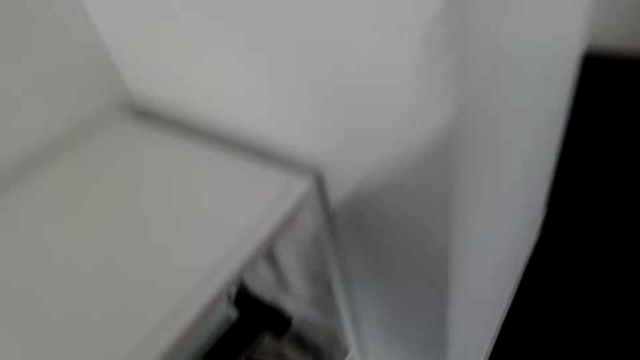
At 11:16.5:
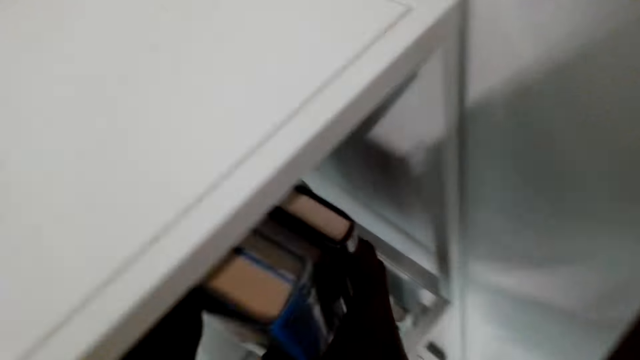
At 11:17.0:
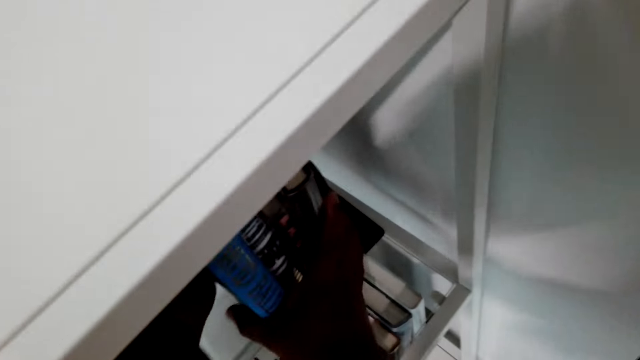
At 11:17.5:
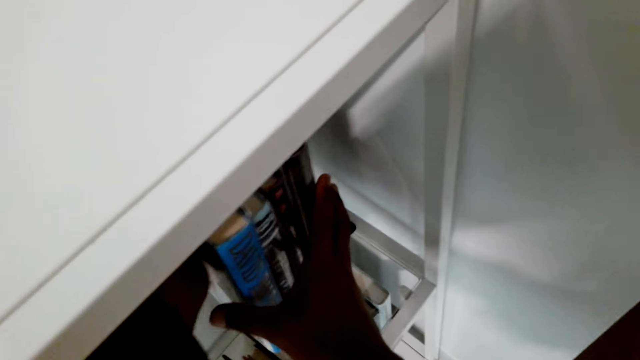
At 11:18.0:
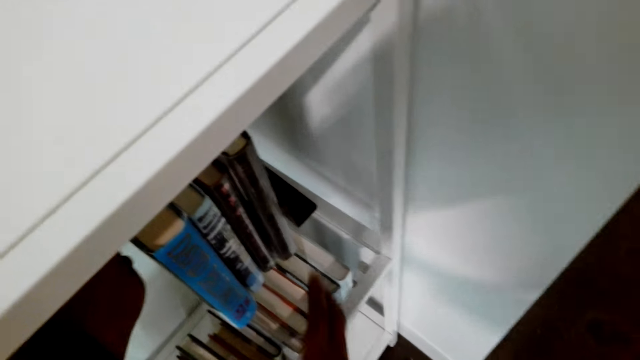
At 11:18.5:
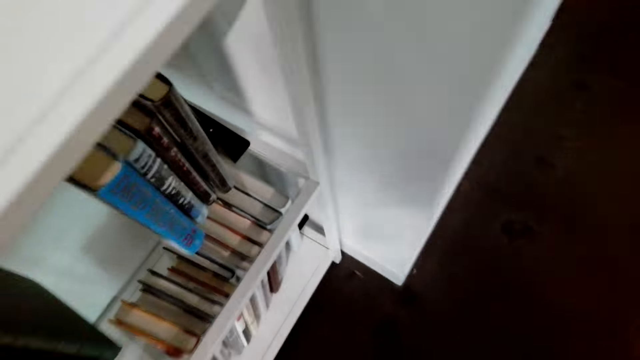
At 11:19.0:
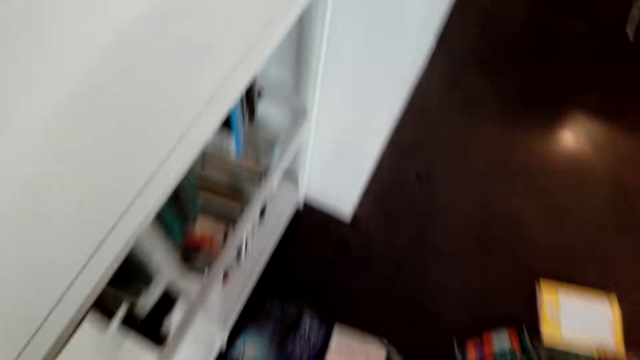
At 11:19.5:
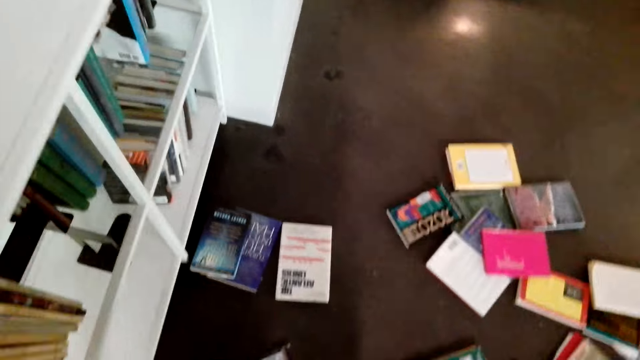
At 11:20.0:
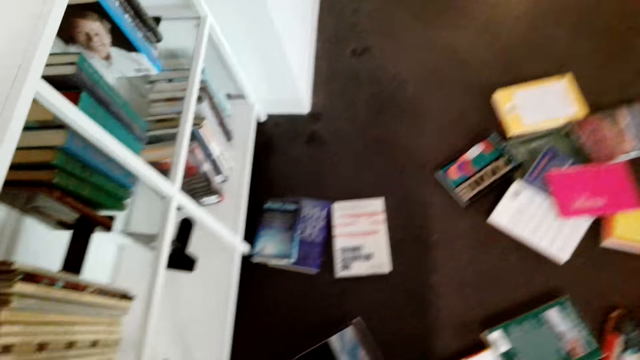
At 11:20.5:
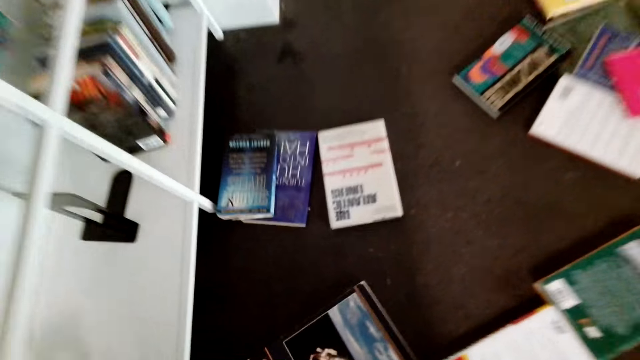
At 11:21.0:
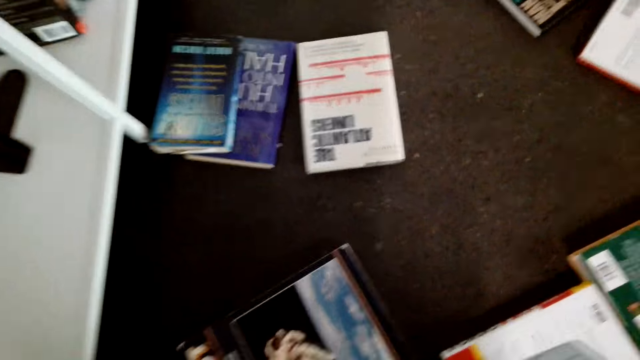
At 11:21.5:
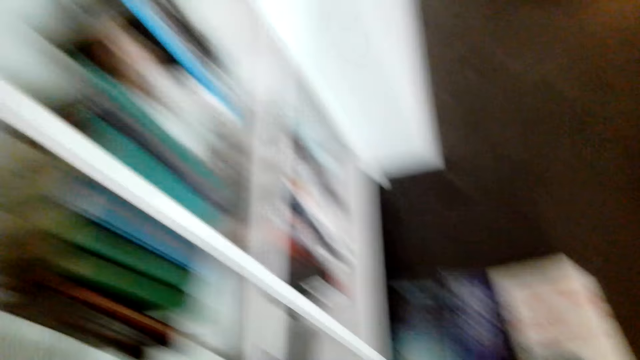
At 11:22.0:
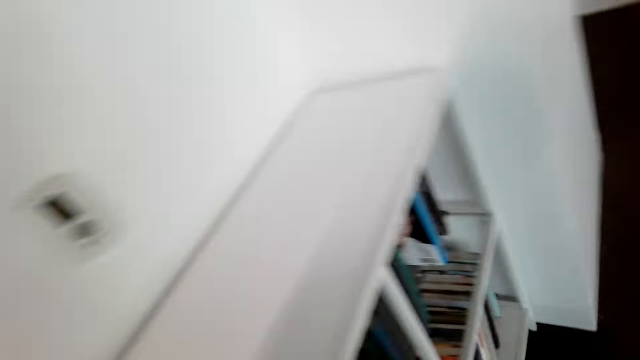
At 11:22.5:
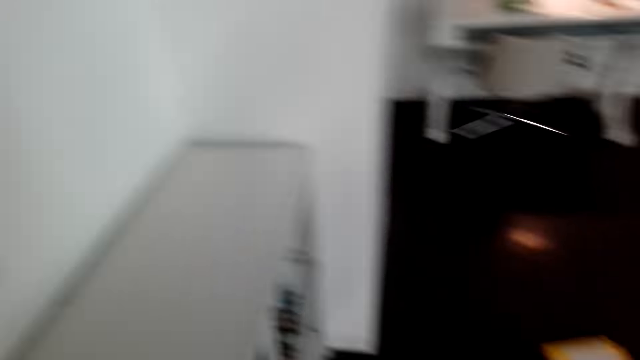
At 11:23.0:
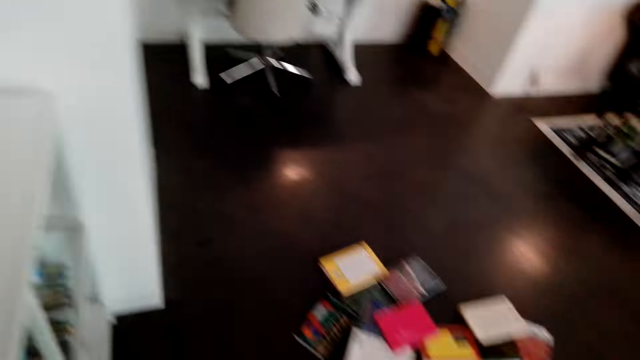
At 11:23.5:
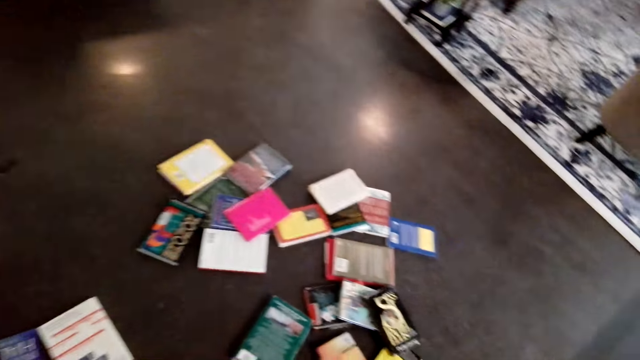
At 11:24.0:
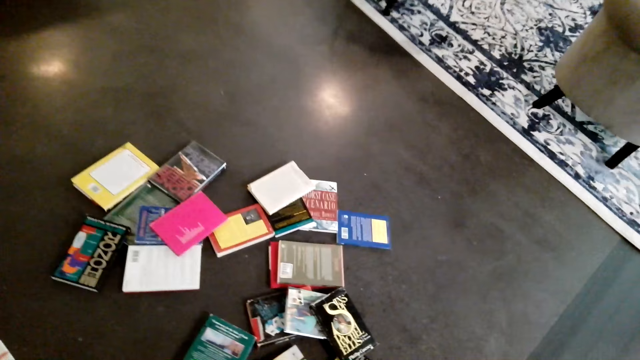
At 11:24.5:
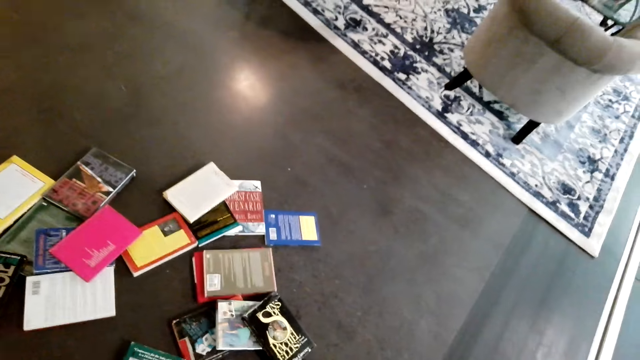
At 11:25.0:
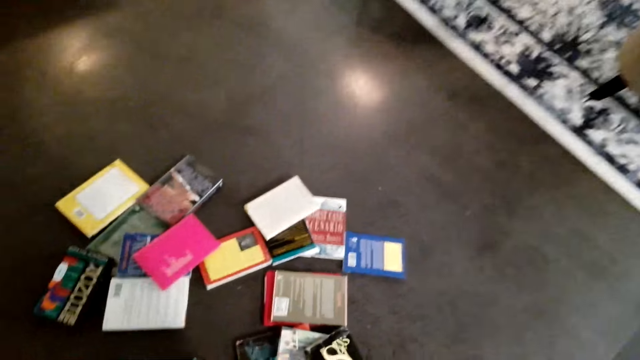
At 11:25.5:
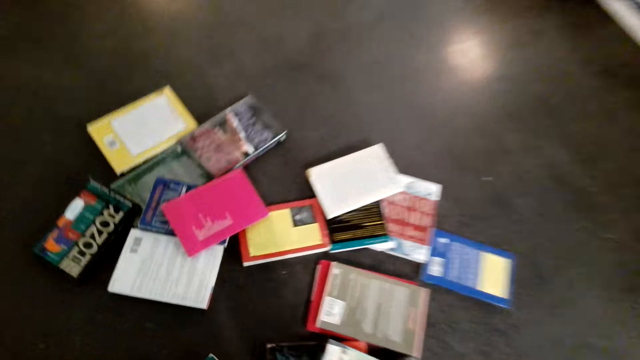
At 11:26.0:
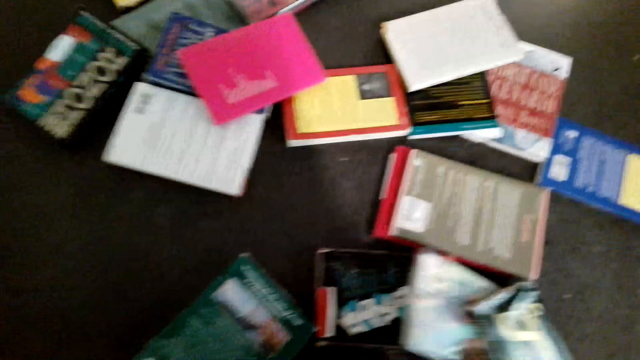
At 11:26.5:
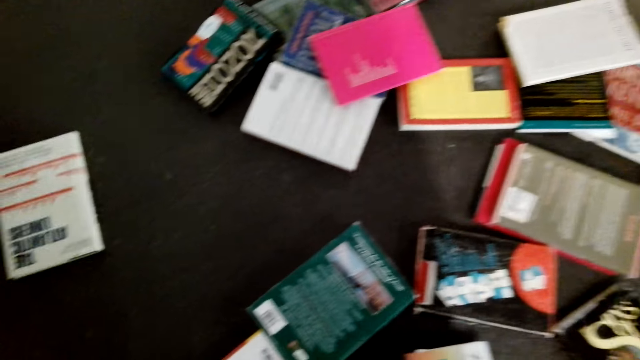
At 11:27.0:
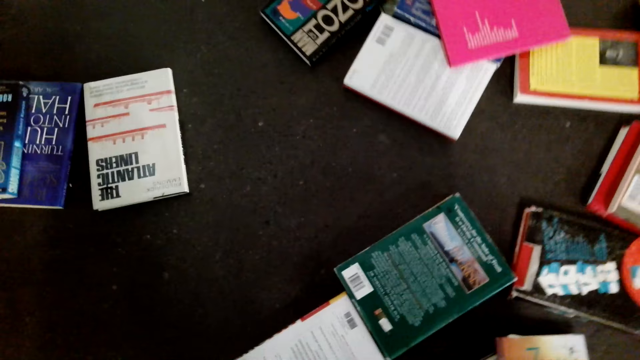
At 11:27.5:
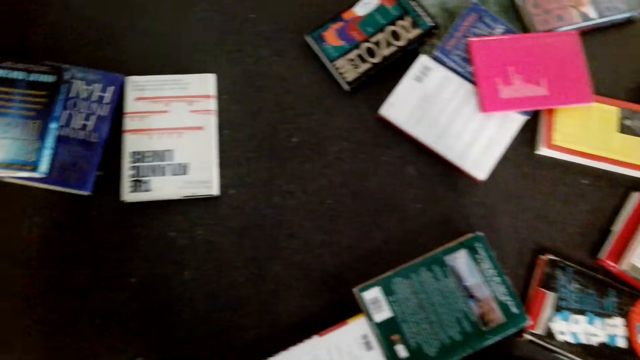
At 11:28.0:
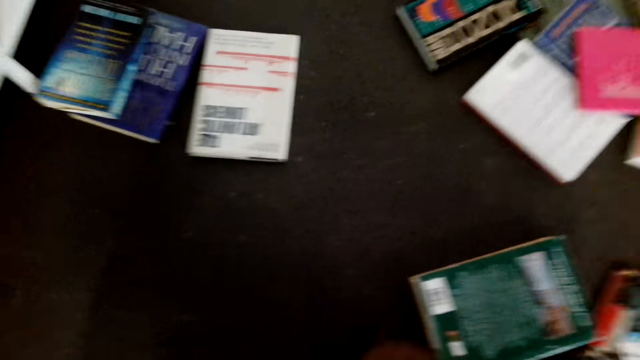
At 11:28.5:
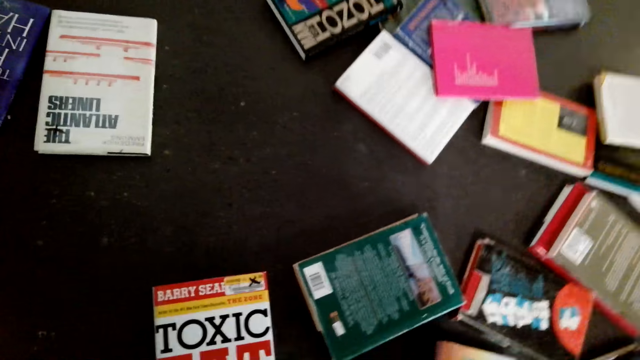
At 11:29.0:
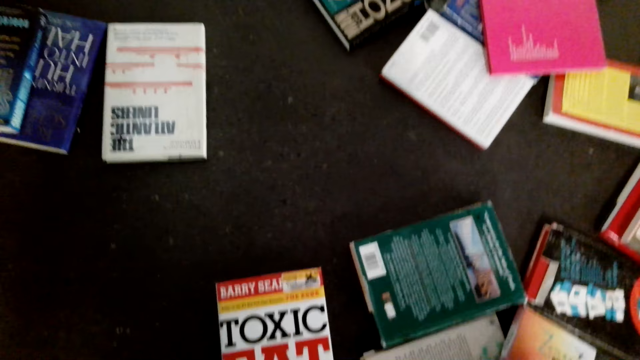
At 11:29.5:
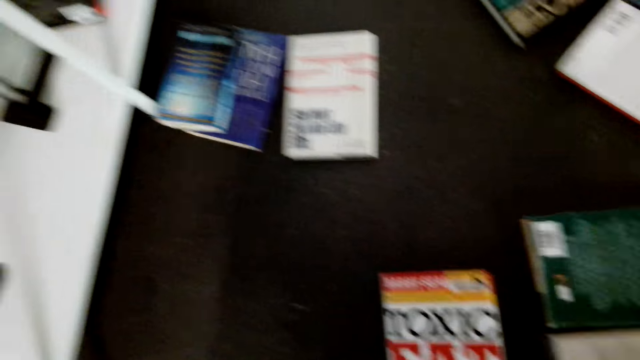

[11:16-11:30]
The camera wearer arranges books on the shelf. They put the books in the shelf. They pick books from the floor. They pick up books.

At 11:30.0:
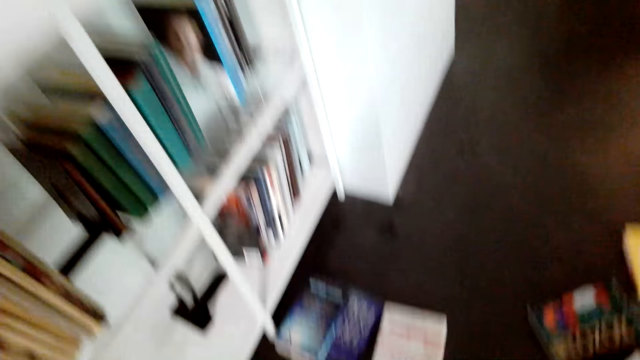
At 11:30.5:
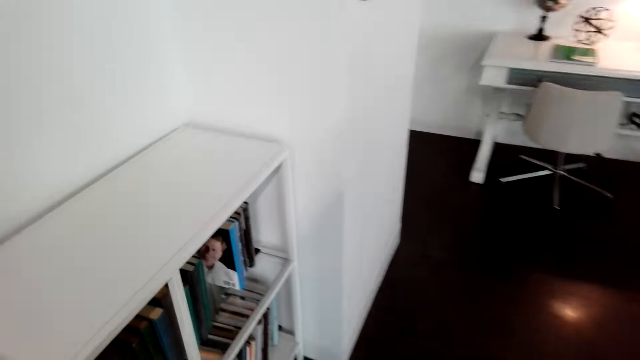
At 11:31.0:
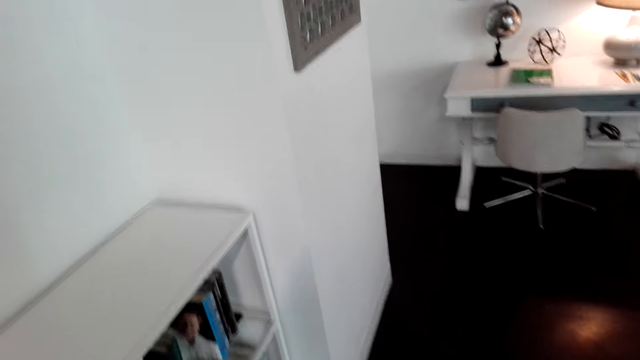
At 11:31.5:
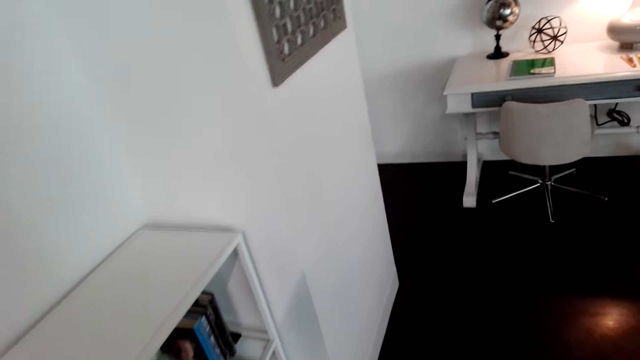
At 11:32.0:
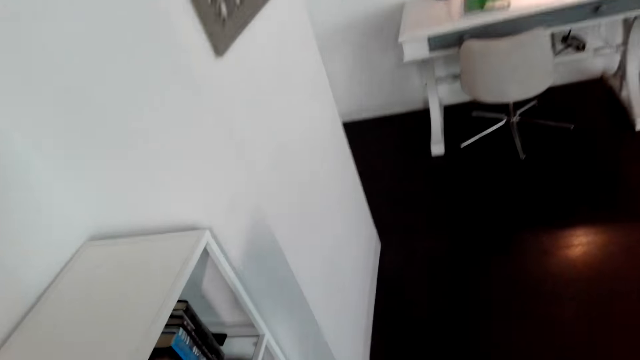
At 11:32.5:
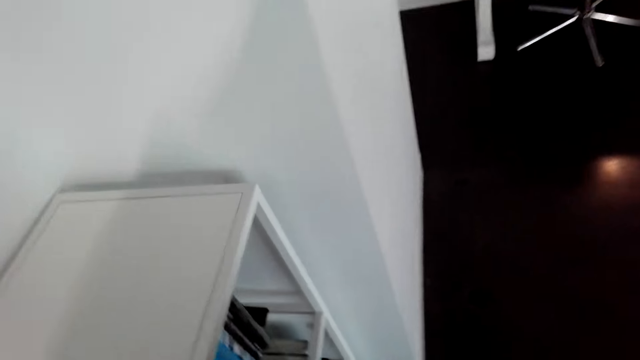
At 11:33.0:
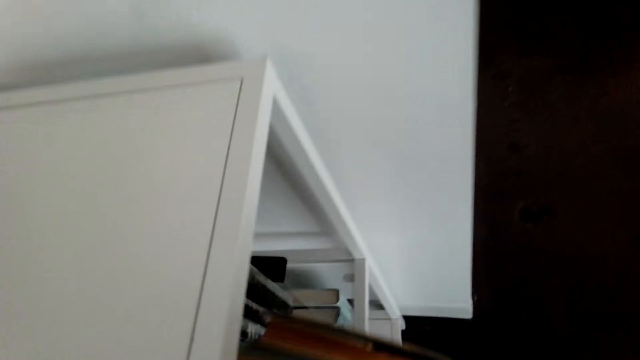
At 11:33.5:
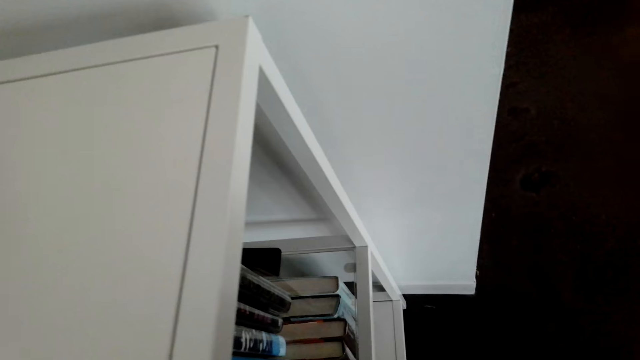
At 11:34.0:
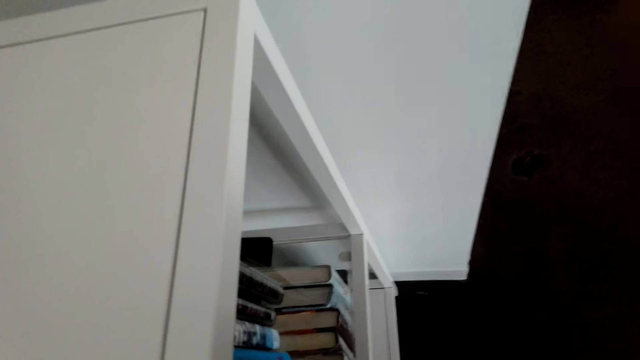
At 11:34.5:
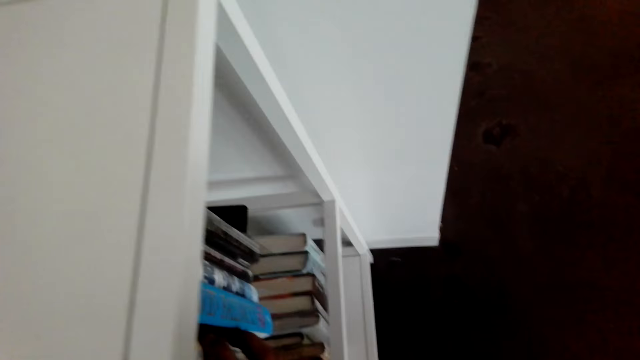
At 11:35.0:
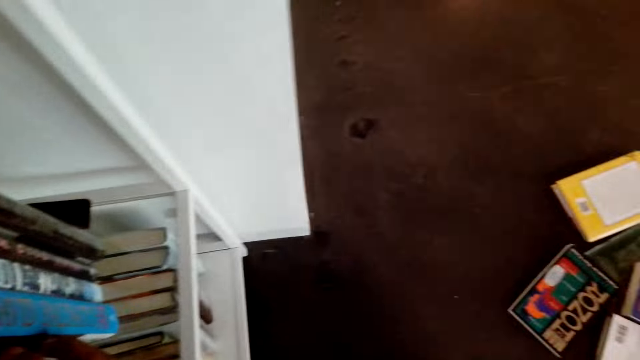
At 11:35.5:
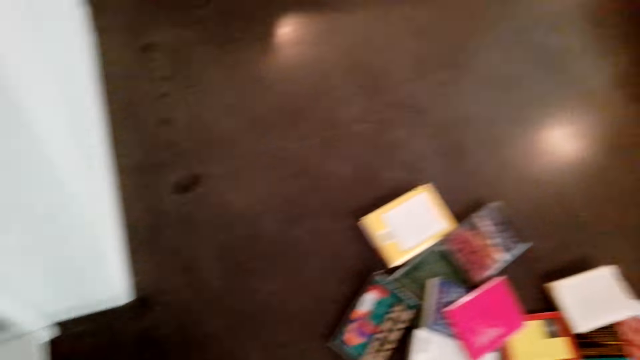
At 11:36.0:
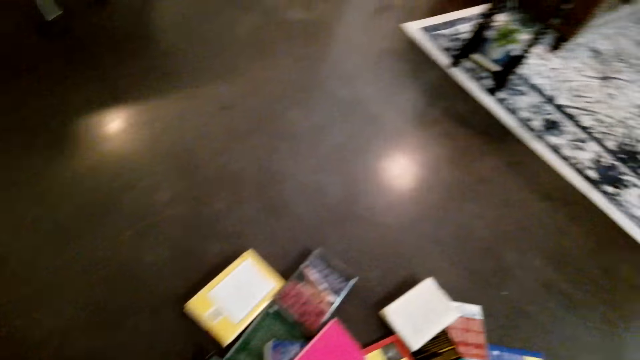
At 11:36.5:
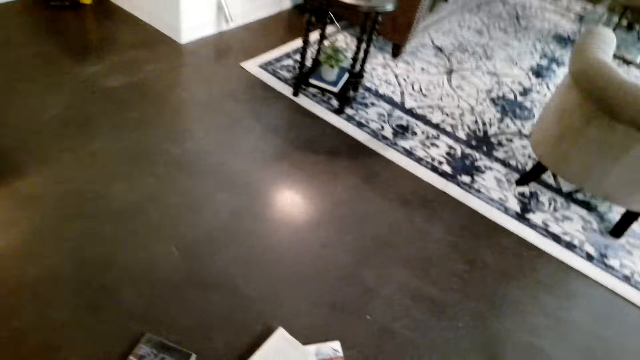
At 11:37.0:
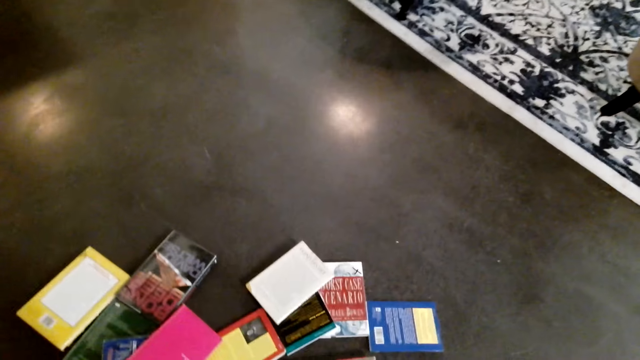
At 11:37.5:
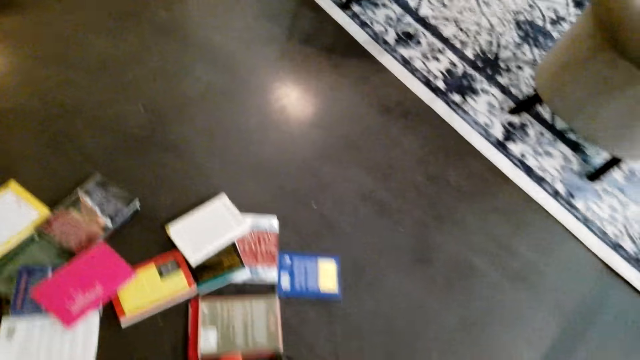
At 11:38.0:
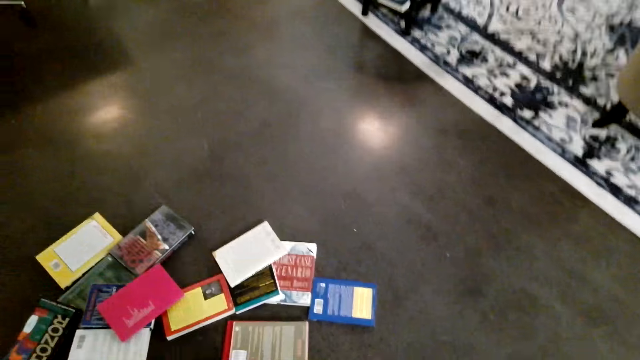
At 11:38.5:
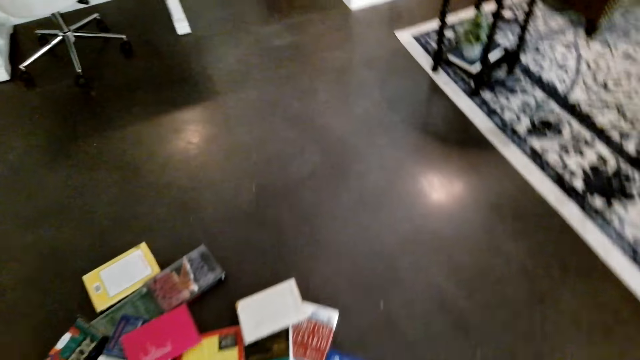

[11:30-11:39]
The camera wearer arranges books on the shelf. They put the books in the shelf.
